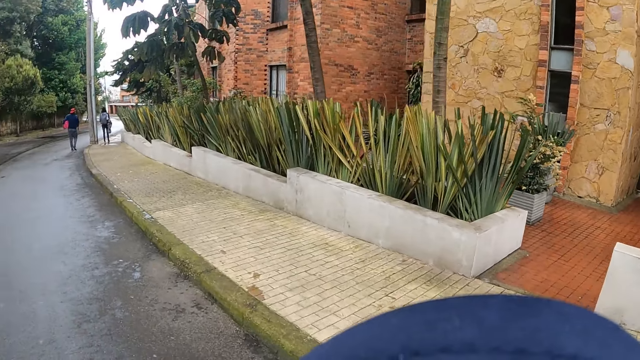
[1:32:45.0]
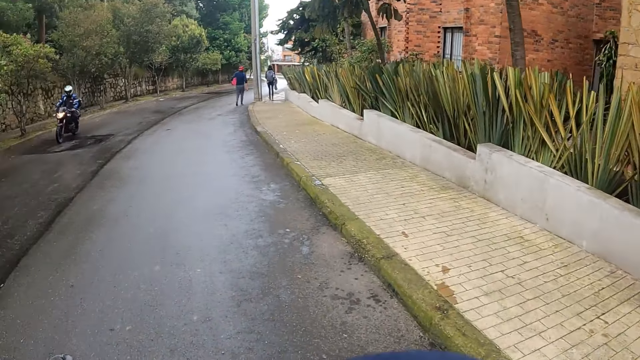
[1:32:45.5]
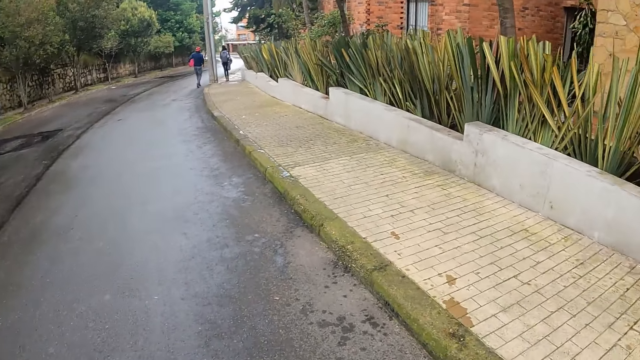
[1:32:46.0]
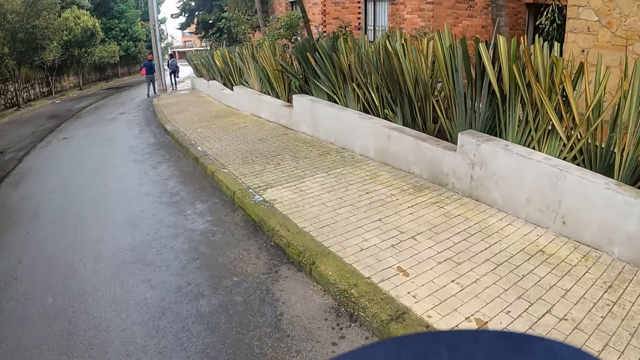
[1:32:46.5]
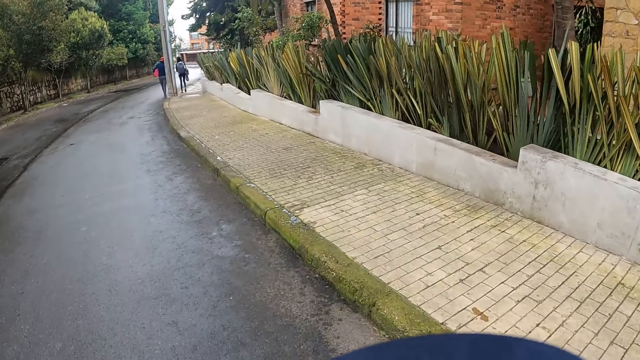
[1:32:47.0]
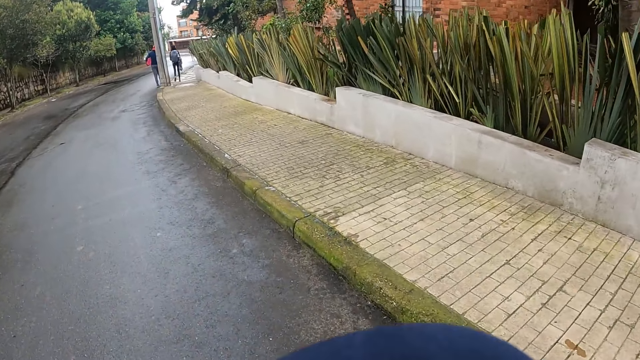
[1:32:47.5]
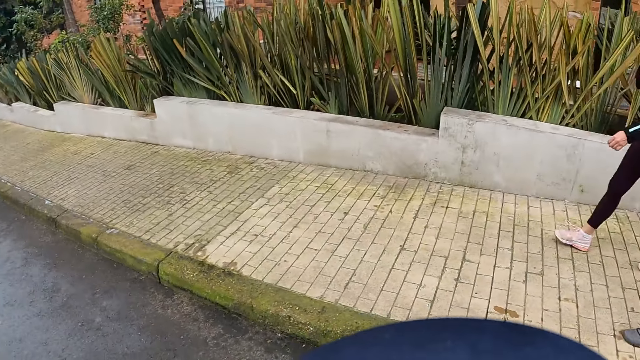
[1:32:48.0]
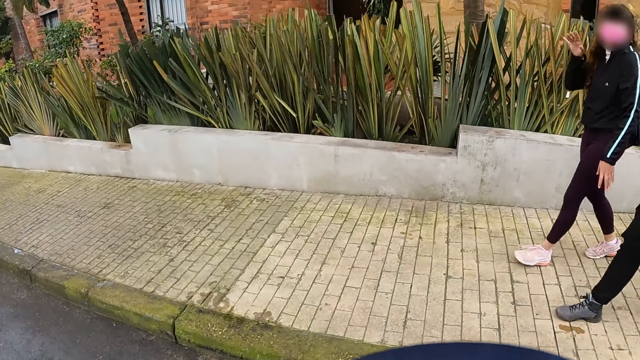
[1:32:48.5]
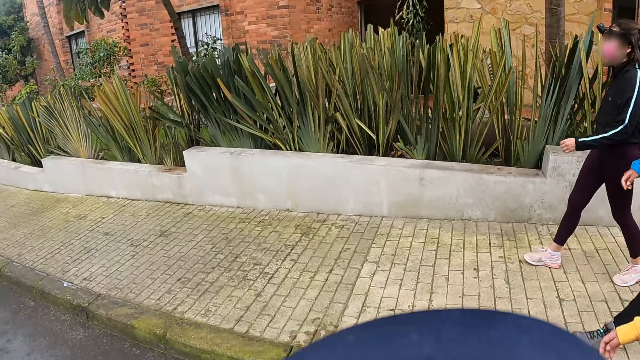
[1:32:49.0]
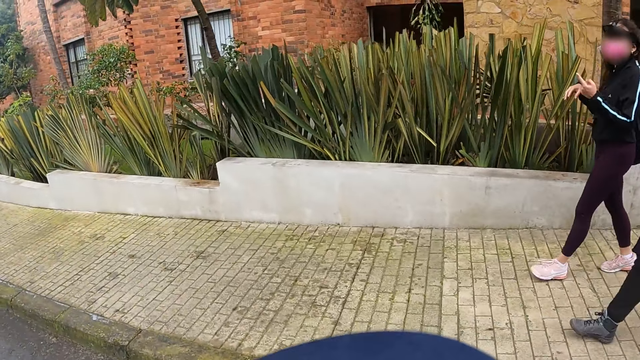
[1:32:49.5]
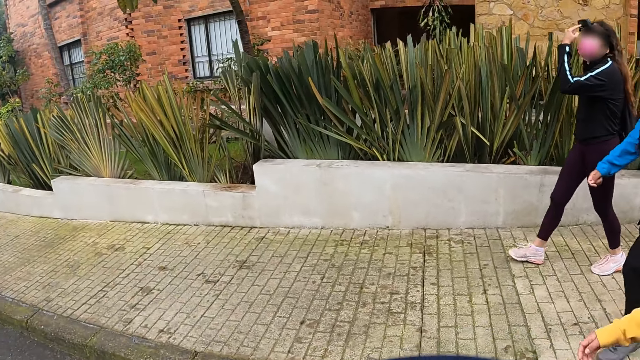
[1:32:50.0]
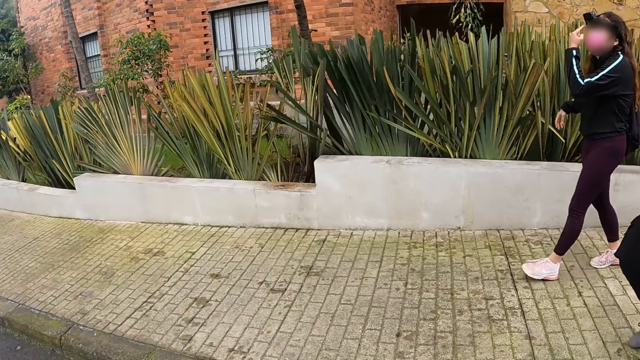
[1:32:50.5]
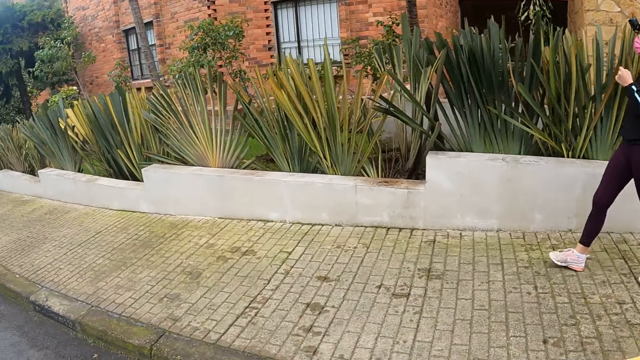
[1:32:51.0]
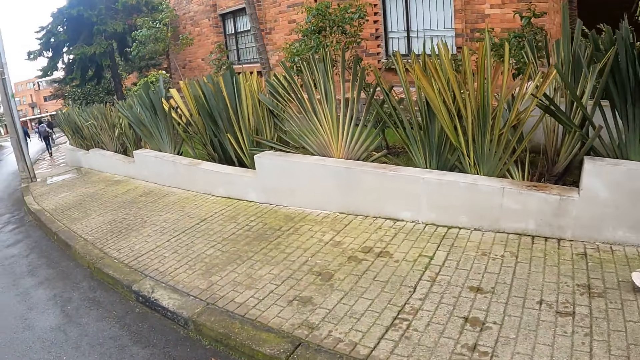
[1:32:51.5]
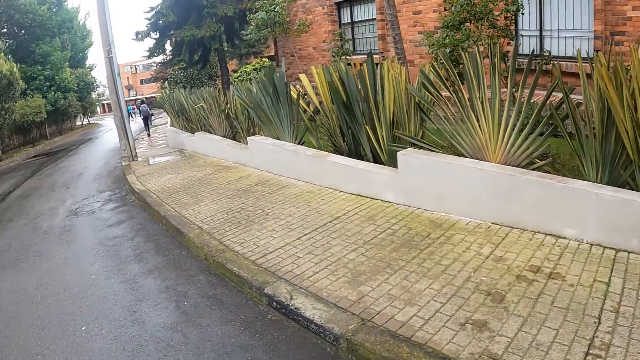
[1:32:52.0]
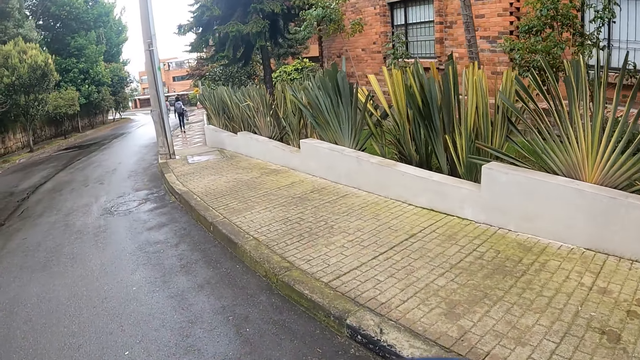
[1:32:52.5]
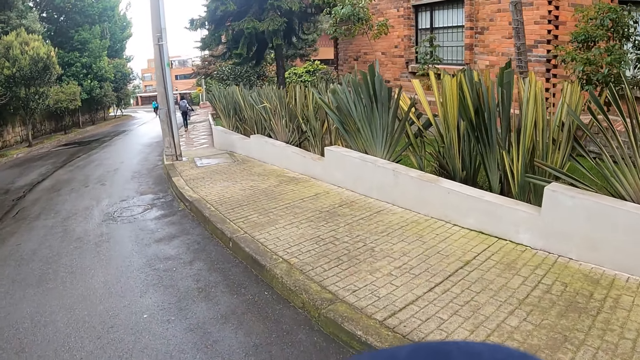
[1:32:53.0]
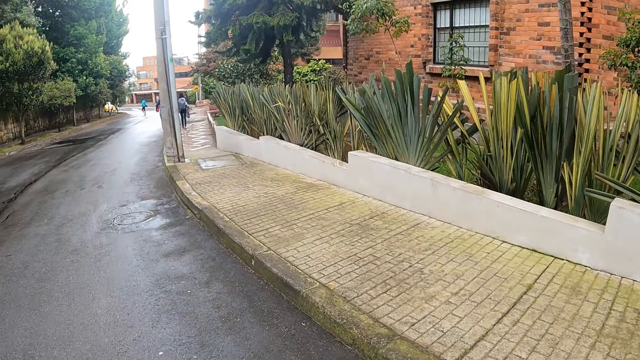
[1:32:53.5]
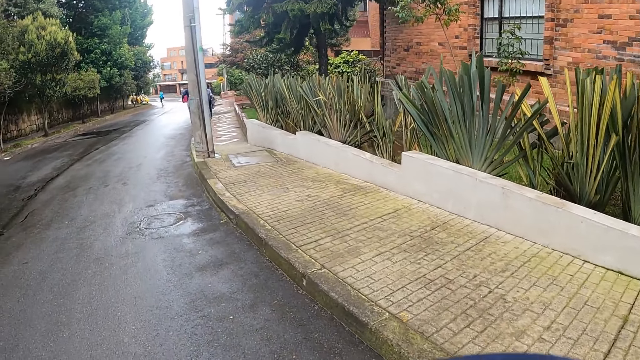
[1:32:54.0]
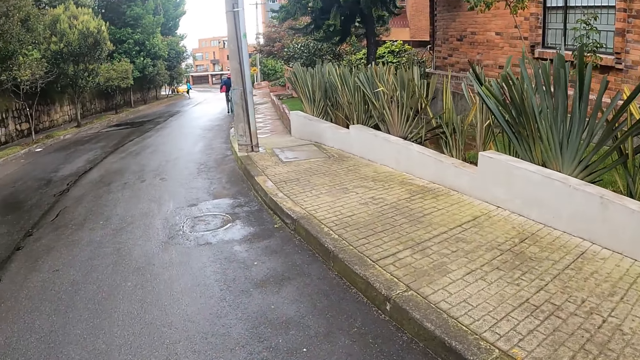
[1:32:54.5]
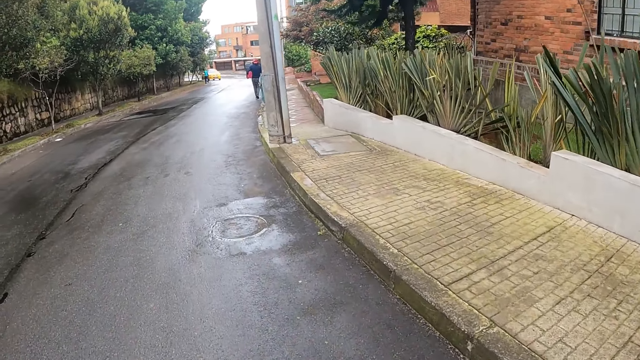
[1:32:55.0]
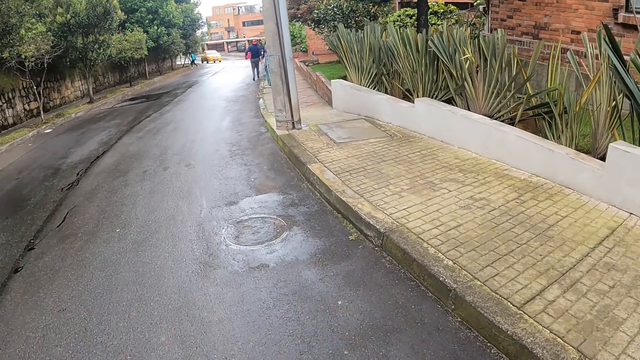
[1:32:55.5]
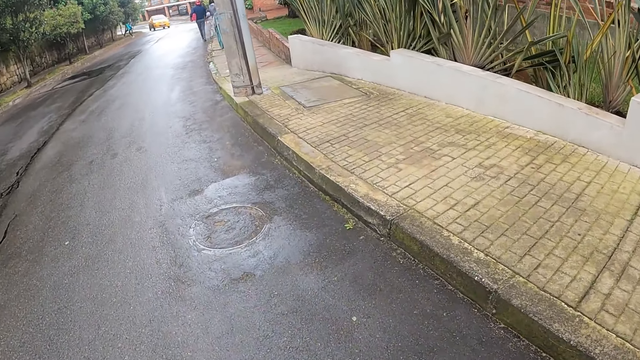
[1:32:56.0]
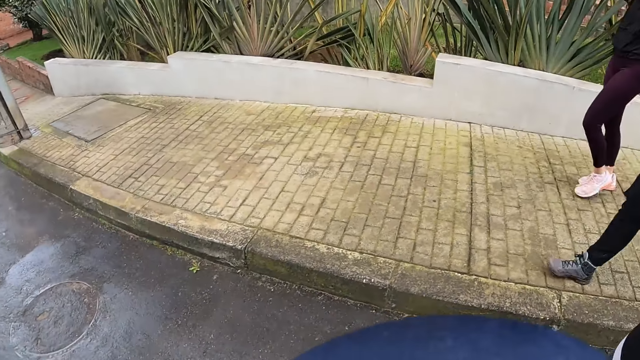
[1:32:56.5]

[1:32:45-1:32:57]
The camera wearer converses with people. They walk on the road.

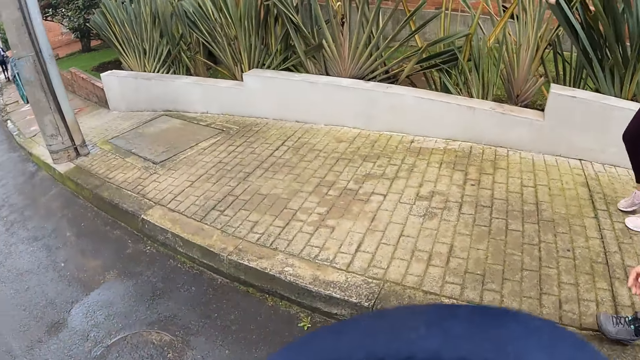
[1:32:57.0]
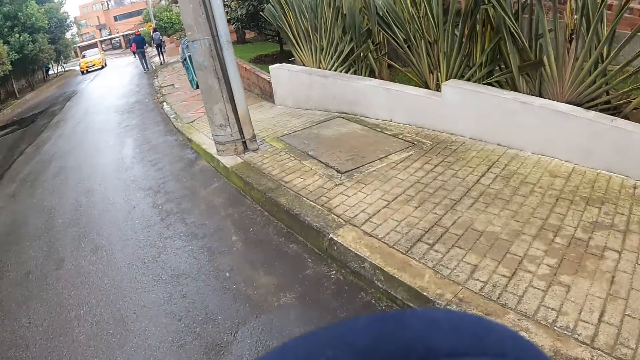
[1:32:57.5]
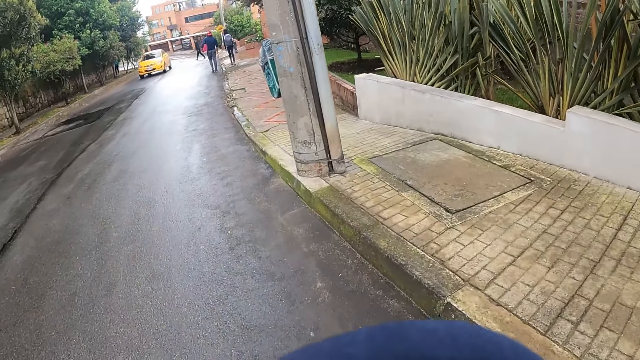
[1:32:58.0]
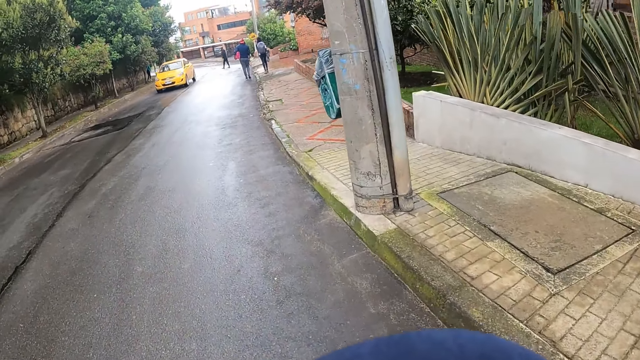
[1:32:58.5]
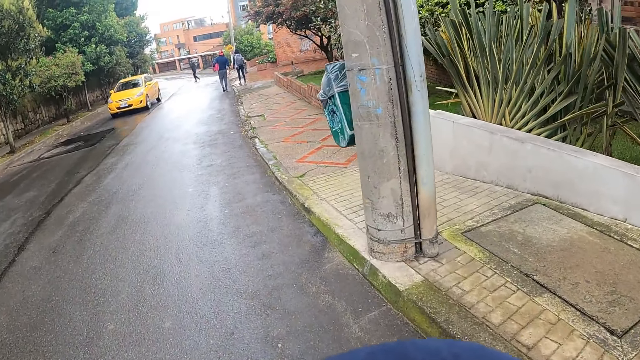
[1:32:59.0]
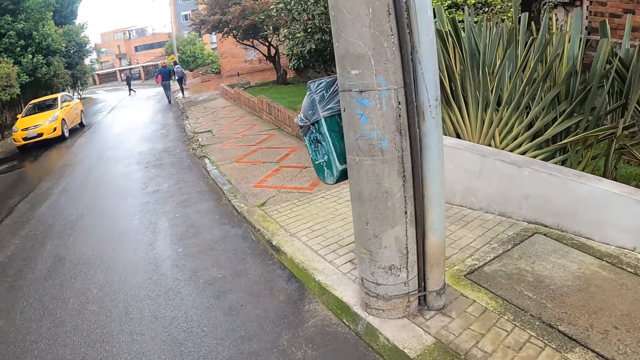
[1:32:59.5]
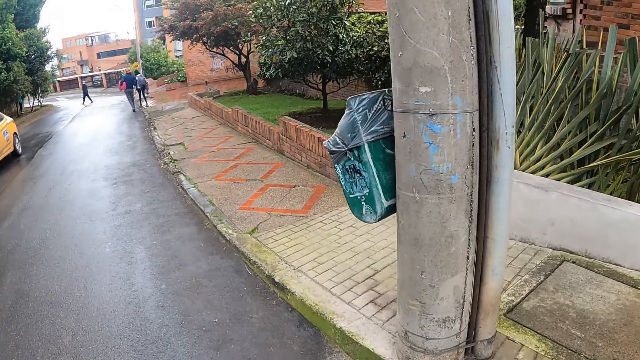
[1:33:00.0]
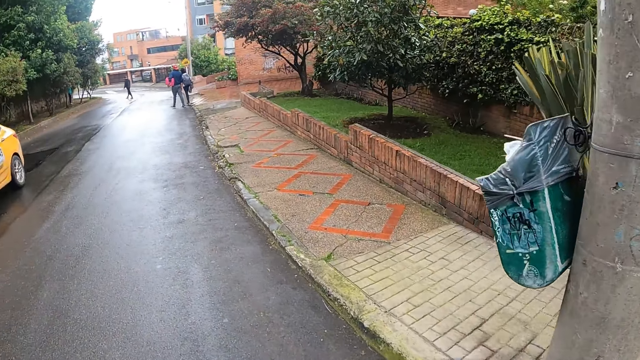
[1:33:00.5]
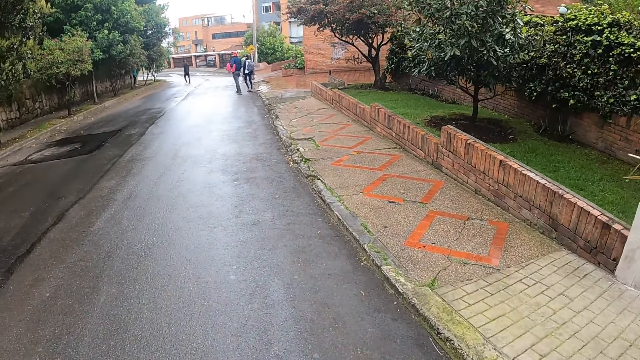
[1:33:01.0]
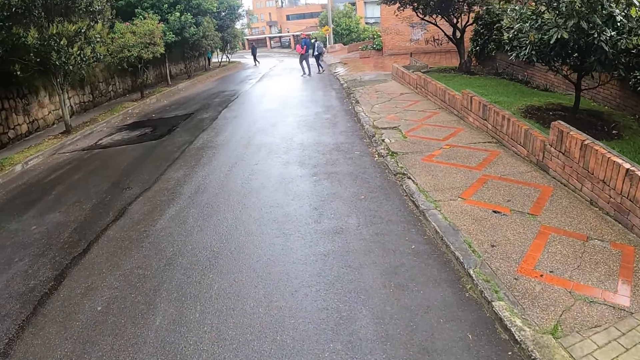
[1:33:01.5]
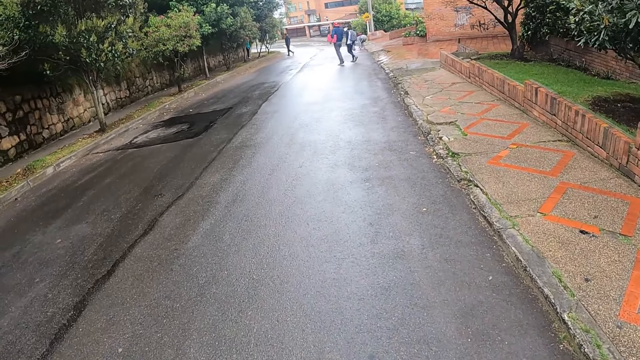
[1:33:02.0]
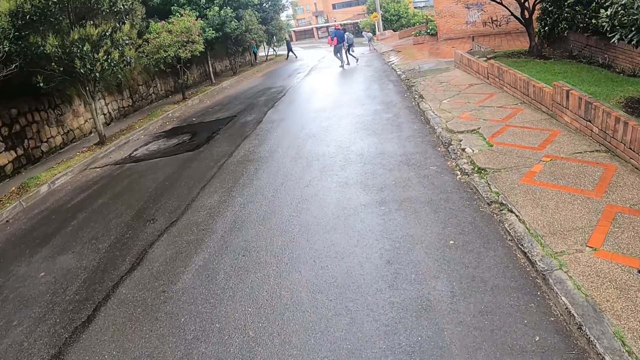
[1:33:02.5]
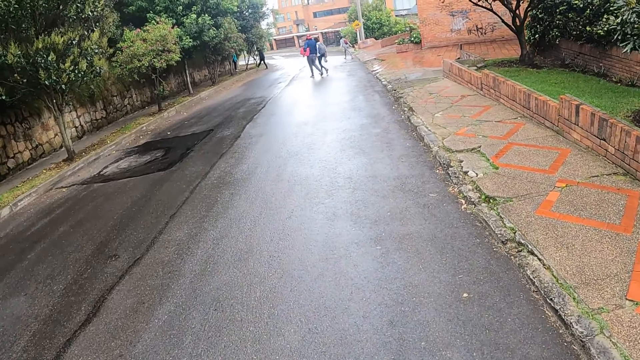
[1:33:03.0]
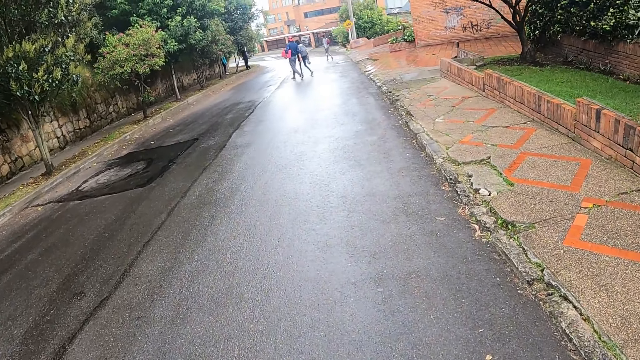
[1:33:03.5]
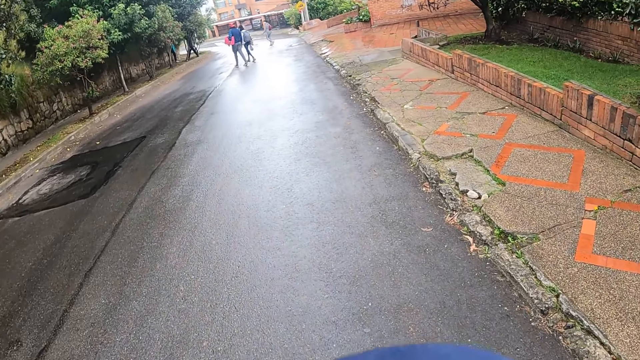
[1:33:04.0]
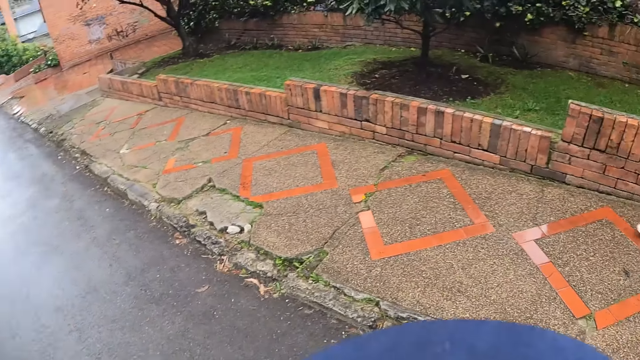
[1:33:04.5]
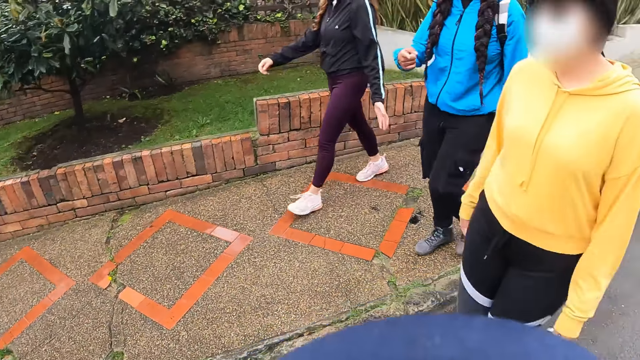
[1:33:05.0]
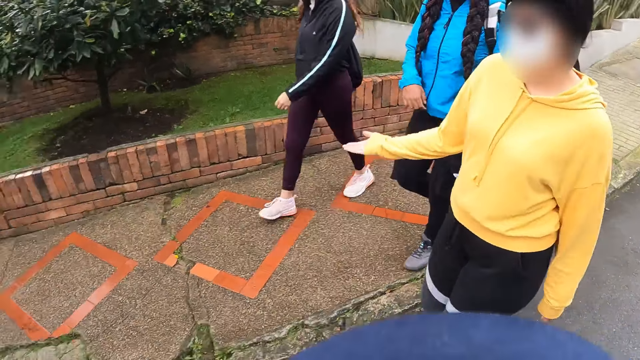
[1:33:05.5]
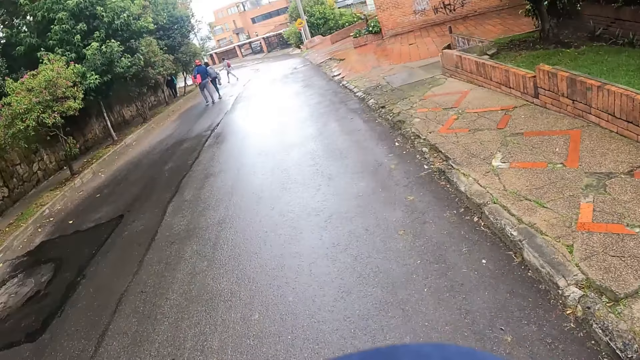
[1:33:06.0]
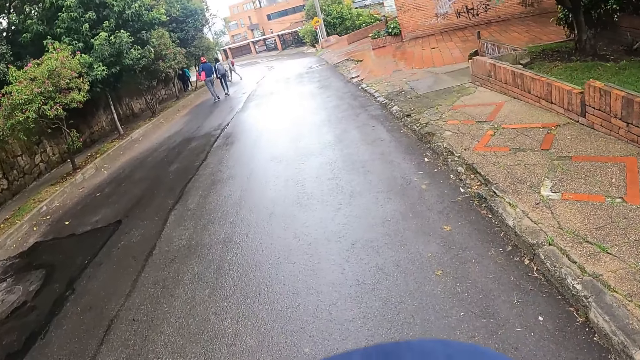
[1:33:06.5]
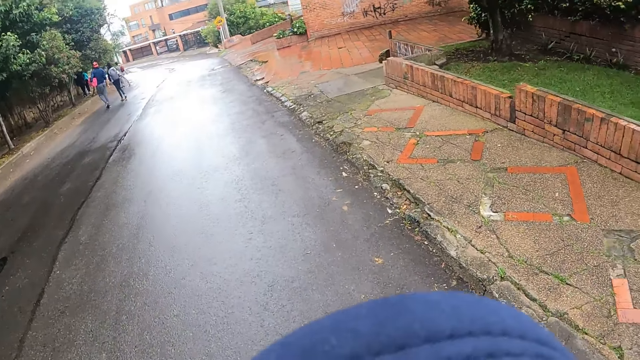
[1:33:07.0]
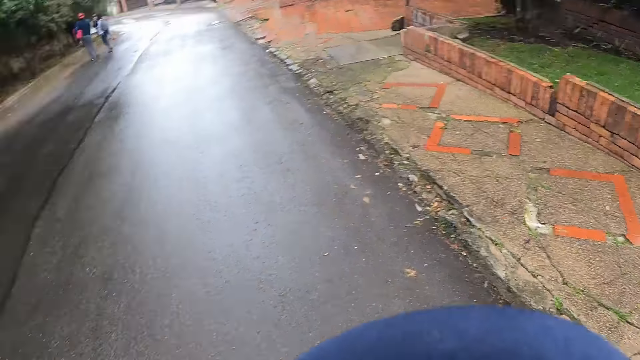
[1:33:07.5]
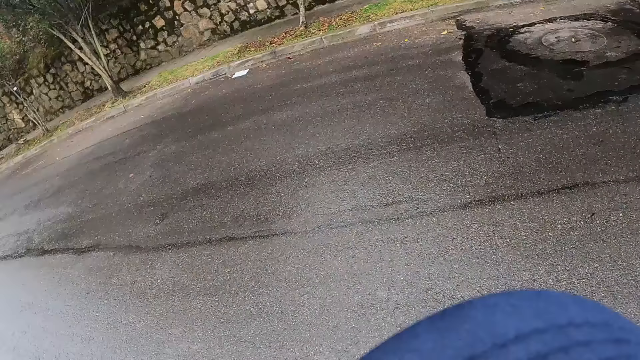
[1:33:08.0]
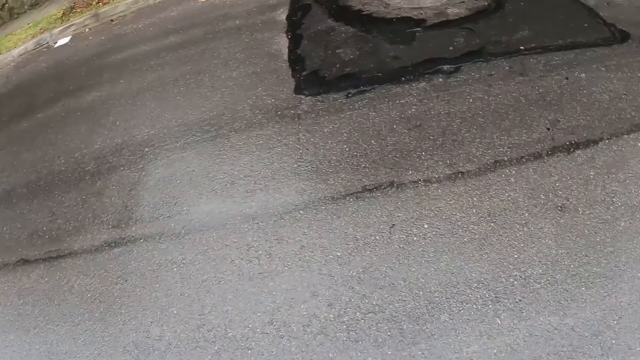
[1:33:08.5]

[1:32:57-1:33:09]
The camera wearer converses with people. They walk on the road.
